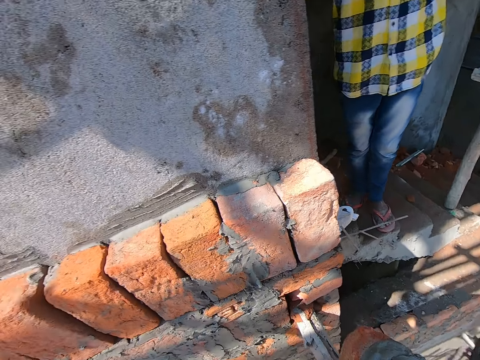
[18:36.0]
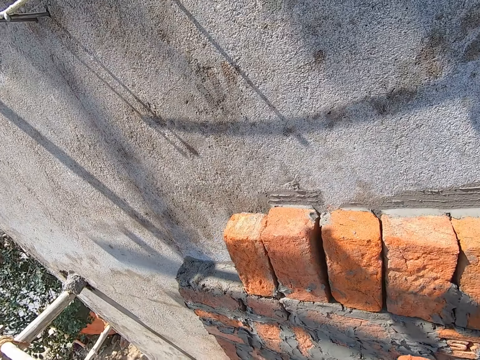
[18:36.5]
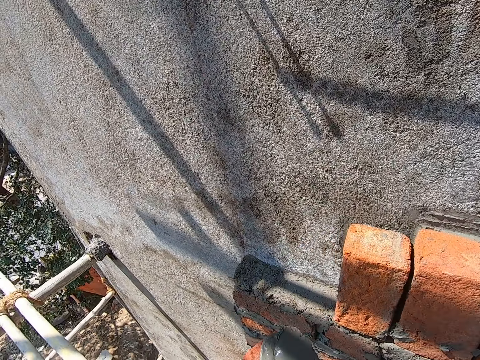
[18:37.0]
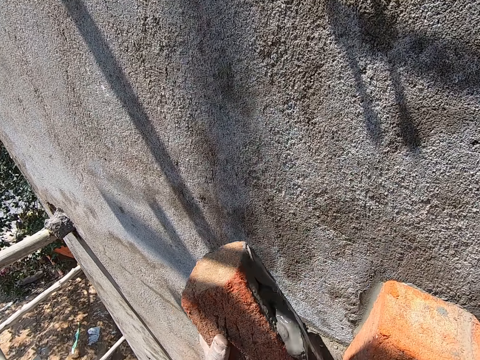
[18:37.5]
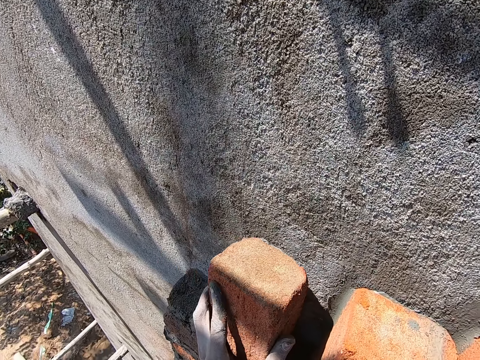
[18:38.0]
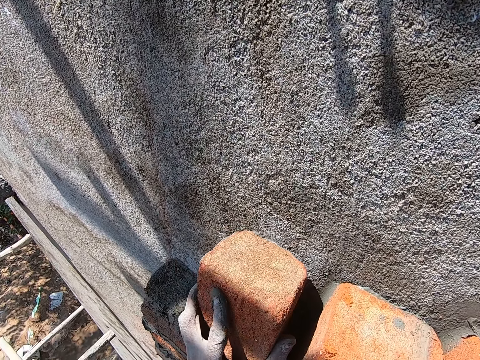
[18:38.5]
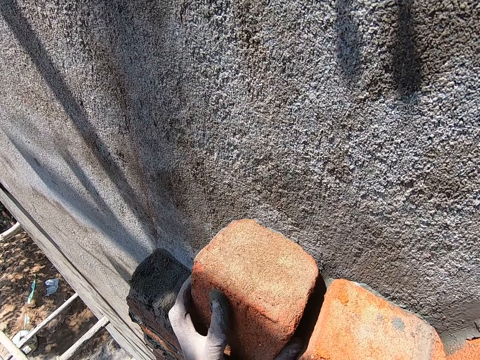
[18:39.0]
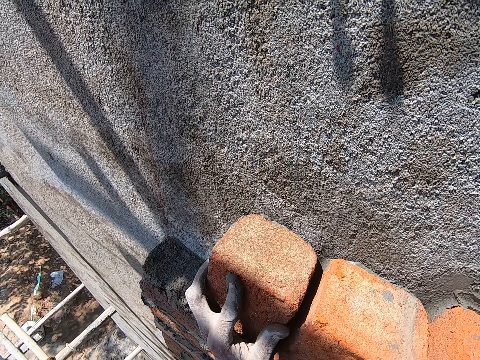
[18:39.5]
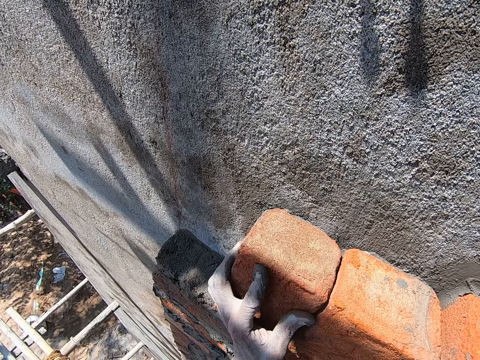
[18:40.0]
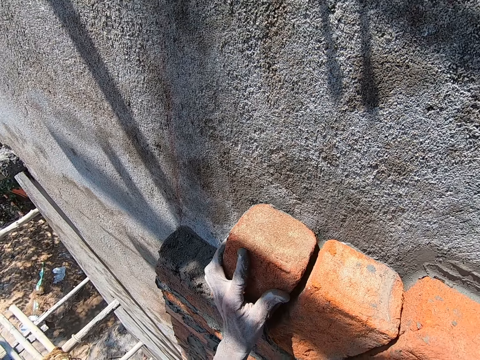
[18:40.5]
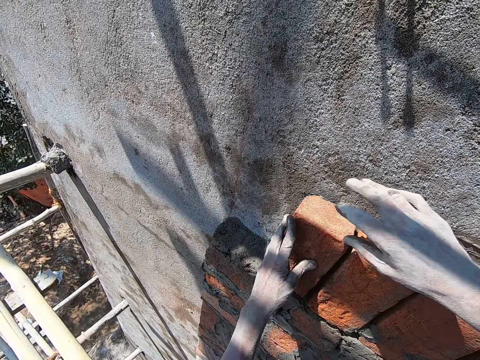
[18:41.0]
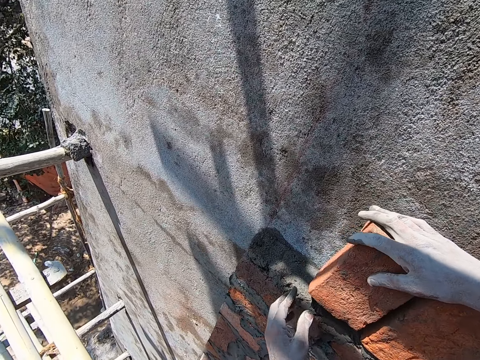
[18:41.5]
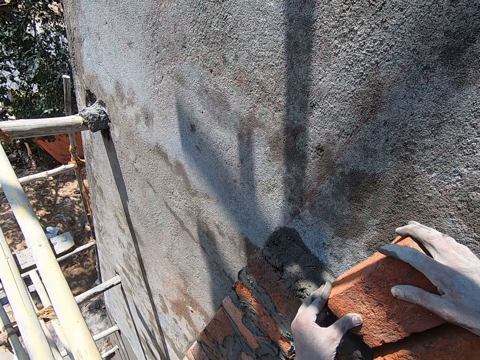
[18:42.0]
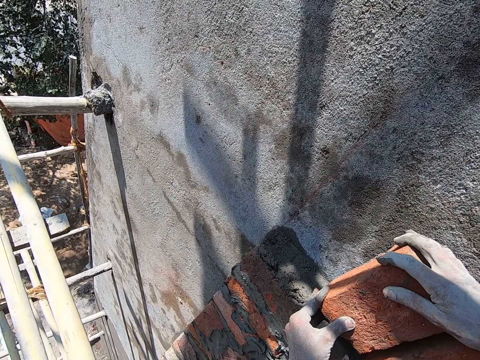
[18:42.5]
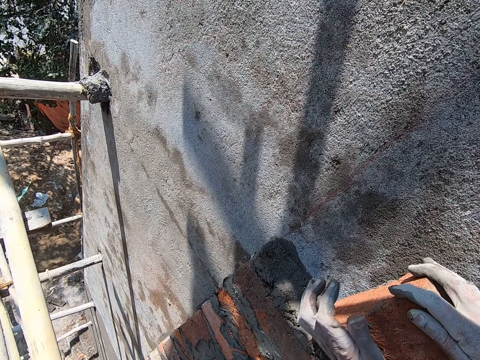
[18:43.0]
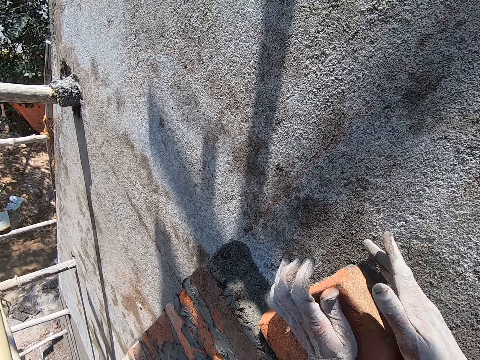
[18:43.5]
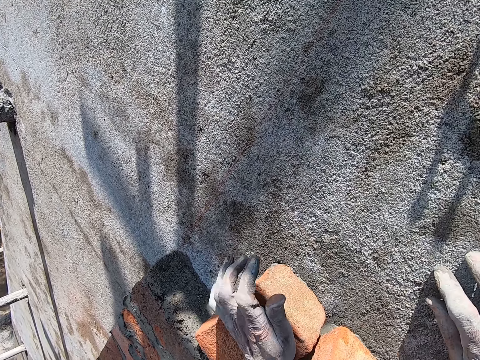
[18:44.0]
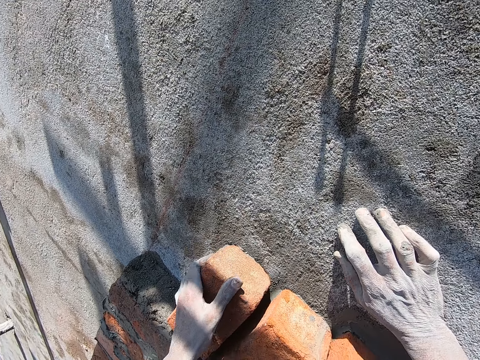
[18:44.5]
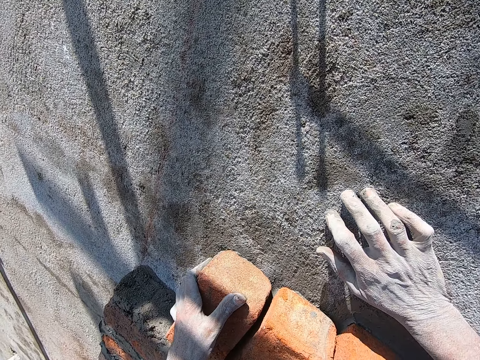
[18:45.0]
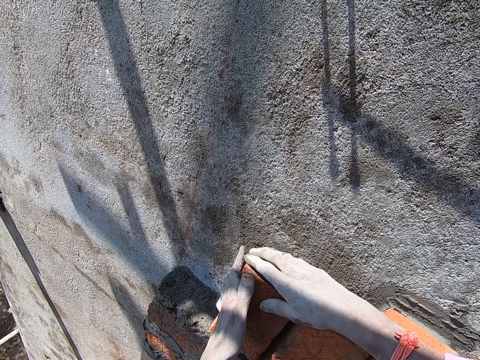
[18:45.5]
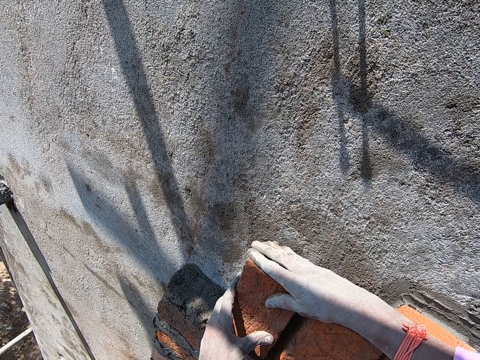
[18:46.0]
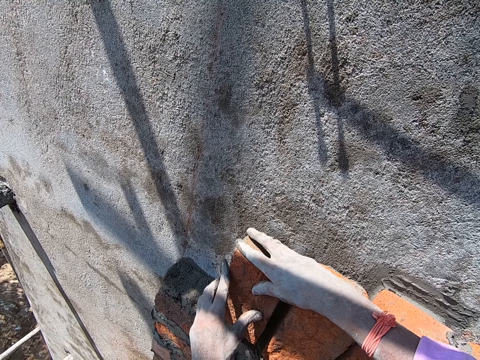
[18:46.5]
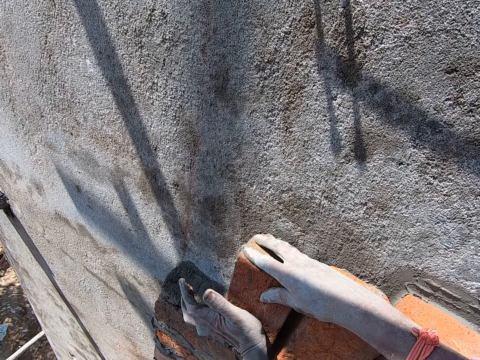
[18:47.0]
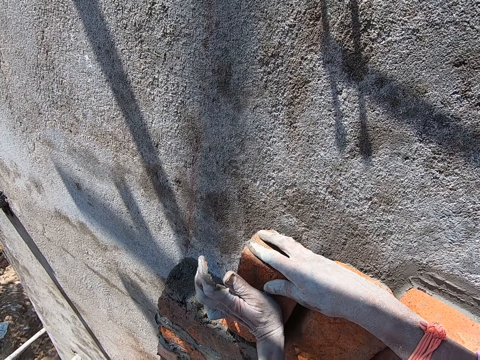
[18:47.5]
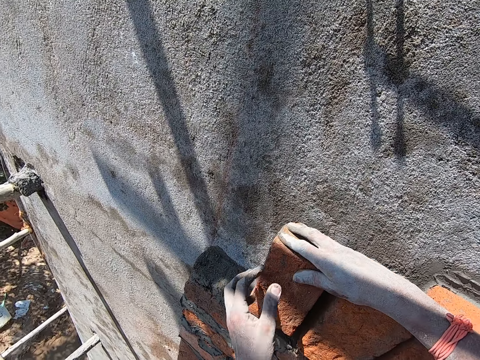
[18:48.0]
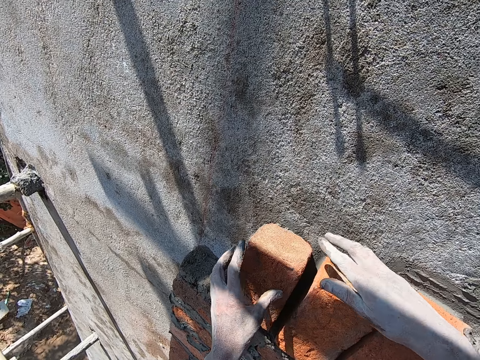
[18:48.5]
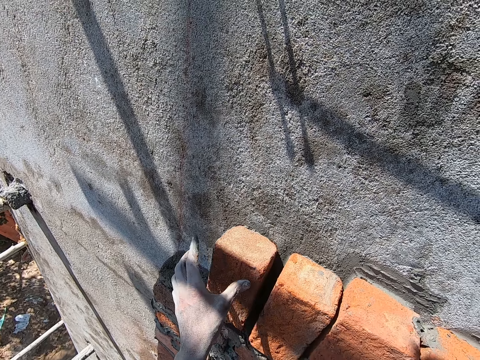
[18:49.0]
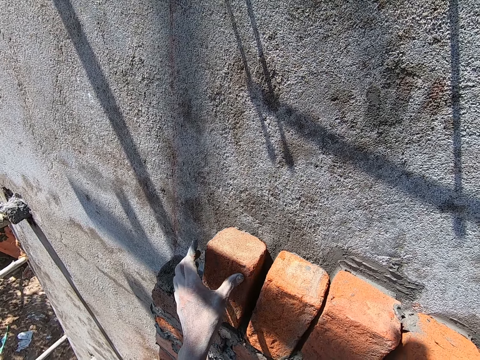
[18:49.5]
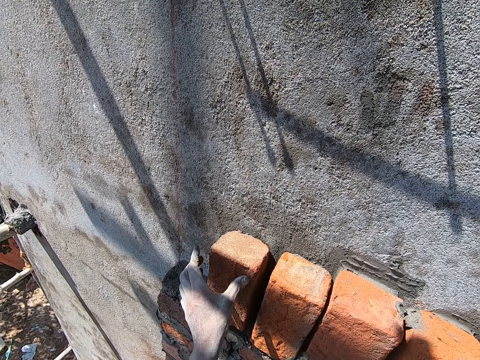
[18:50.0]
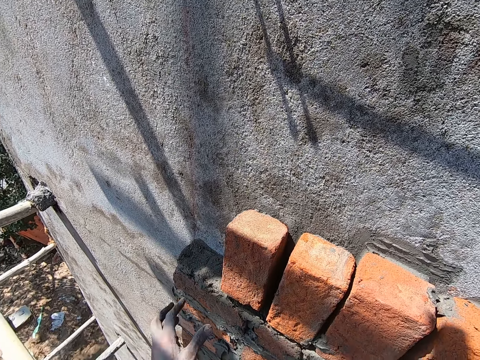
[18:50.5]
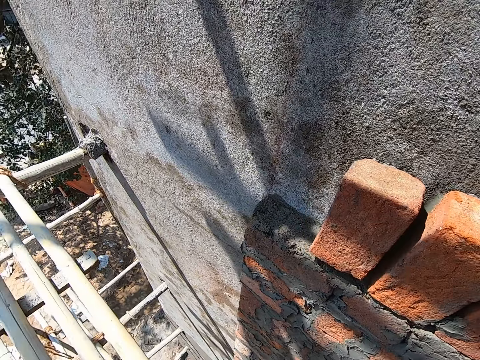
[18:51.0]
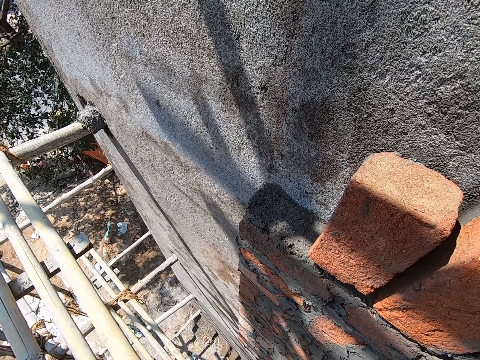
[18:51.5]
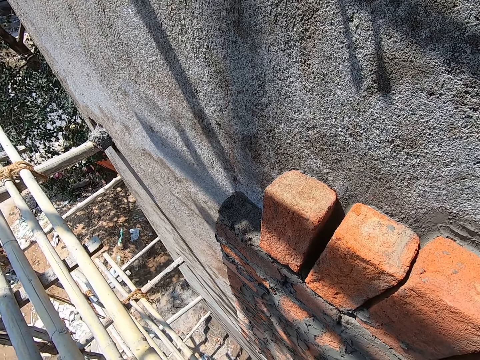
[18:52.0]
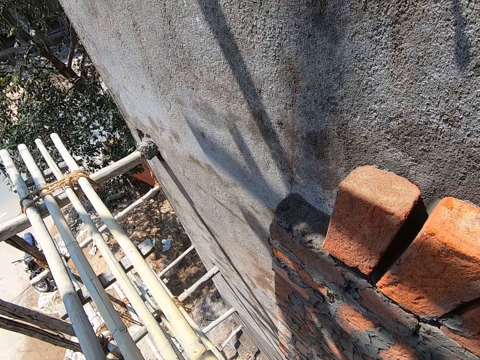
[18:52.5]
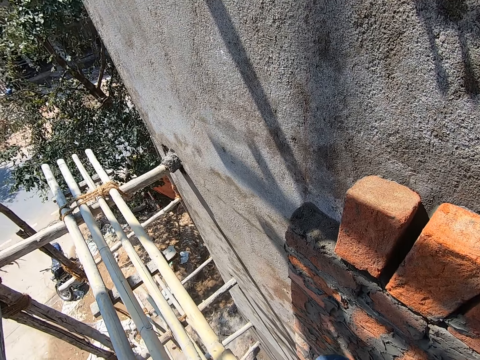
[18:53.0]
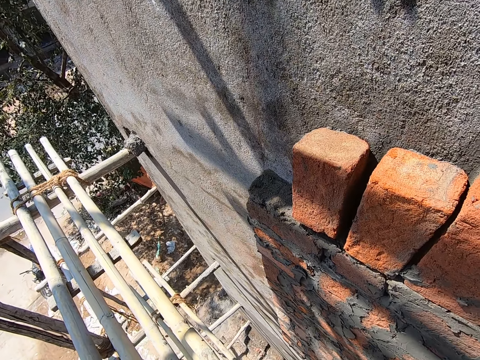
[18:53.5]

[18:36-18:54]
The camera wearer drops the brick trowel in his right hand into the head pan of cement mortar on the scaffold board. He attaches the brick in his left hand to the wall. He holds the brick on the wall with his right hand. He adjusts the brick on the wall with both hands. He hits the brick on the wall with his left hand. He removes his right hand from the brick on the wall. He places his right hand on the wall. He converses with the man. He holds the brick on the wall with his right hand. He adjusts the brick on the wall with both hands. He hits the brick on the wall with his left hand. He removes his right hand from the brick on the wall. He presses the brick to the wall with his left hand. He removes his left hand from the brick on the wall.

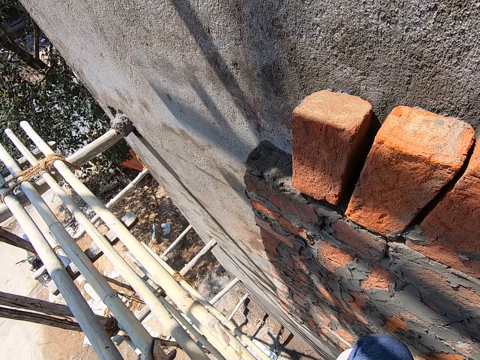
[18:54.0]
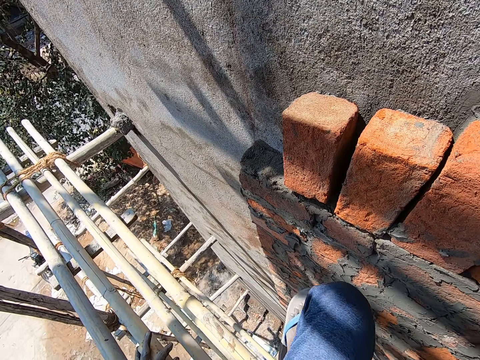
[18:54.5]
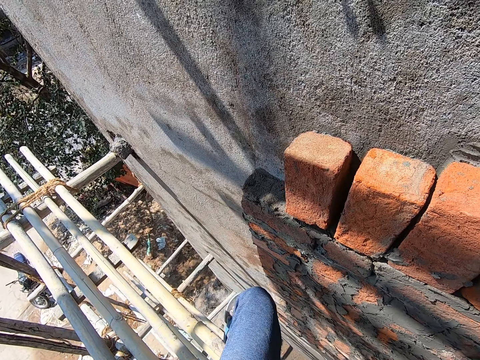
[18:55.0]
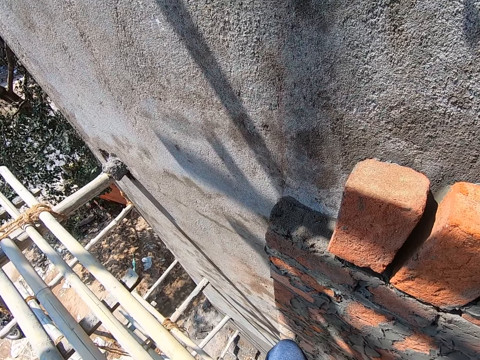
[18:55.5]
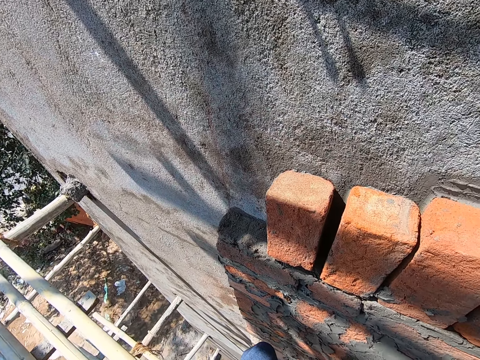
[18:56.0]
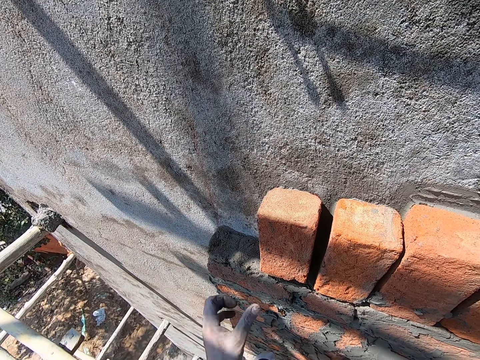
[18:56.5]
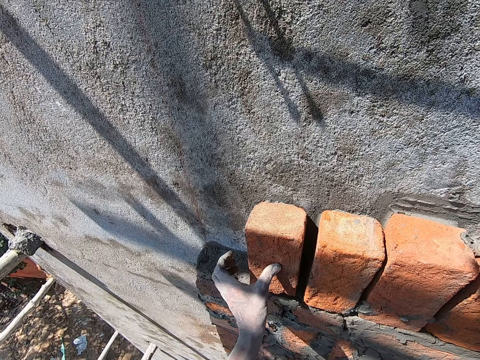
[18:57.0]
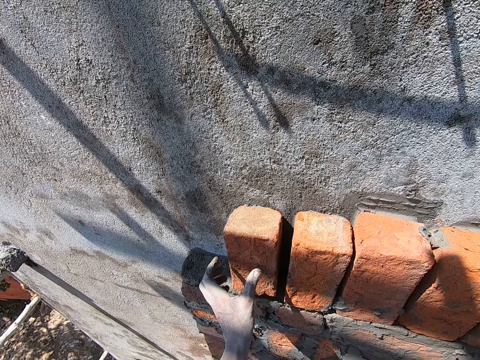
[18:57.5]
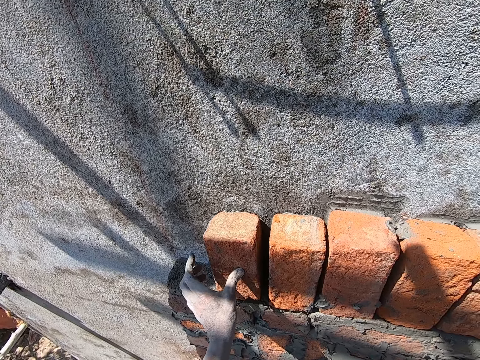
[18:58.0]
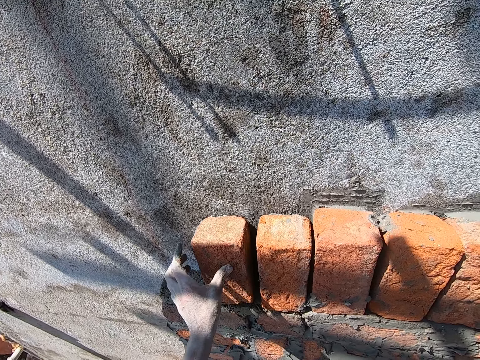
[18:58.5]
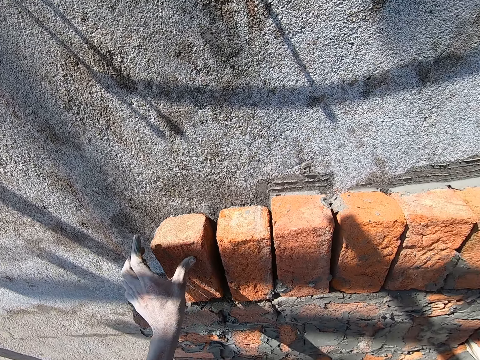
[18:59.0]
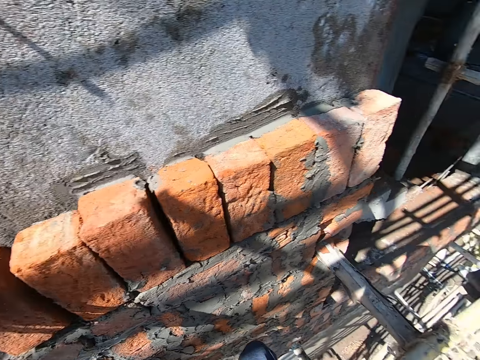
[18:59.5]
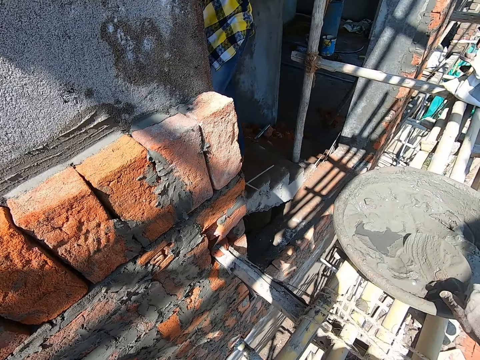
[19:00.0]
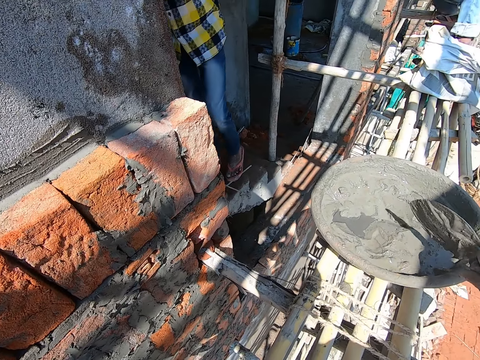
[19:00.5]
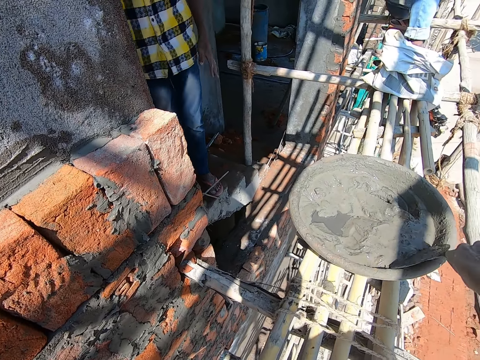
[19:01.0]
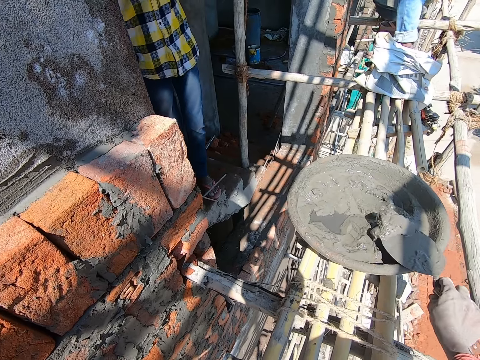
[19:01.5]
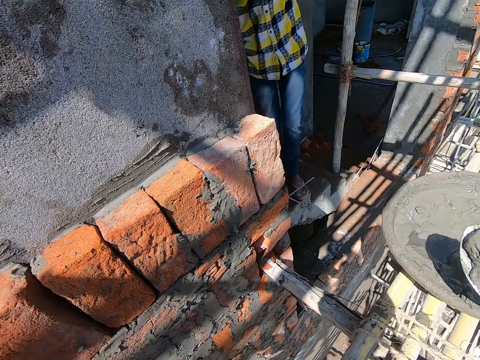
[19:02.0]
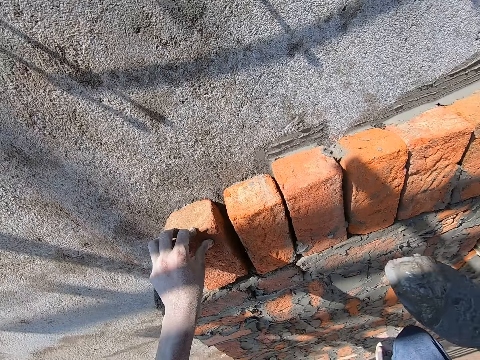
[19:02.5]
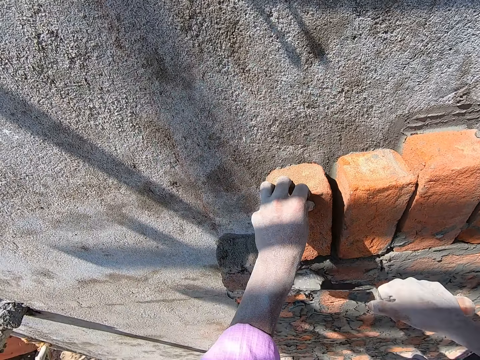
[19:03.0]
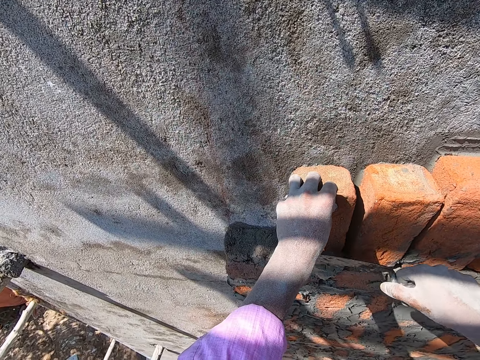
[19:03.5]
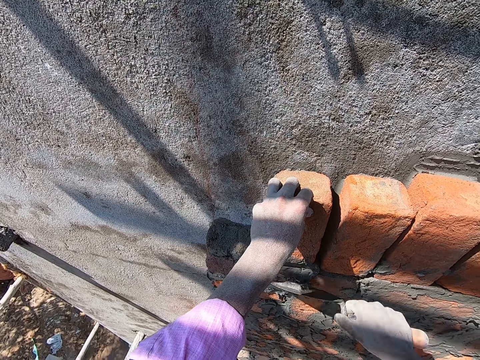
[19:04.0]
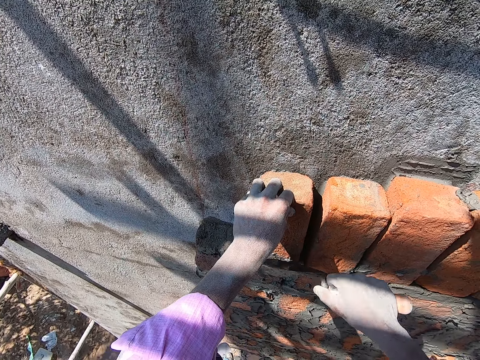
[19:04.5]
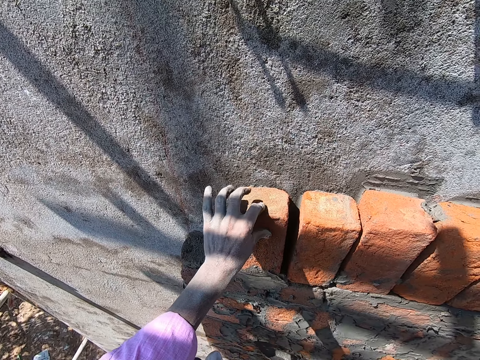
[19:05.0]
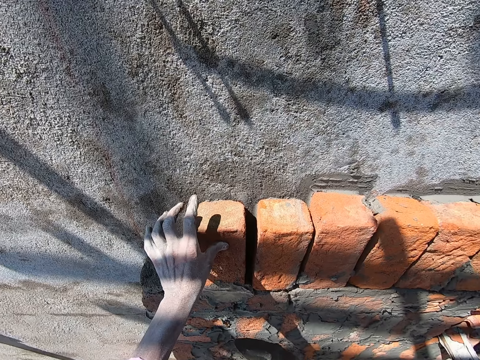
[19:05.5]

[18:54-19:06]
The camera wearer presses the brick to the wall with his left hand. He picks the brick trowel from the head pan of cement mortar on the scaffold board with his right hand. He scoops cement mortar from the head pan of cement mortar on the scaffold board with the brick trowel in his right hand. He holds the brick on the wall with his left hand. He applies cement mortar on the wall with the brick trowel in his right hand.
